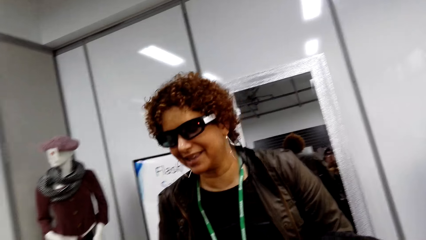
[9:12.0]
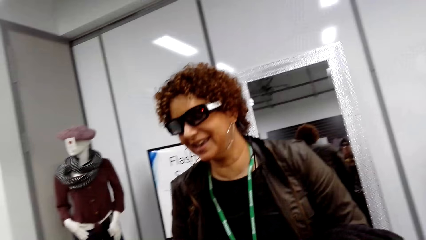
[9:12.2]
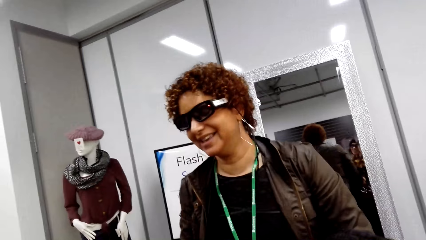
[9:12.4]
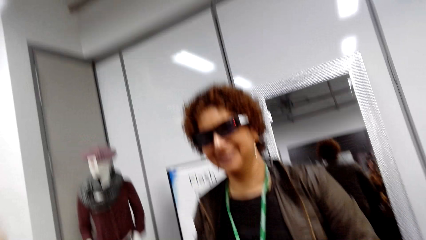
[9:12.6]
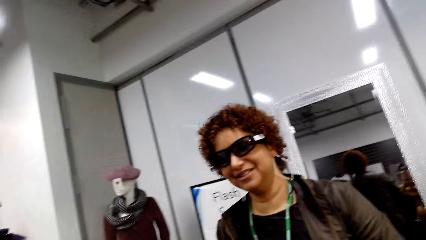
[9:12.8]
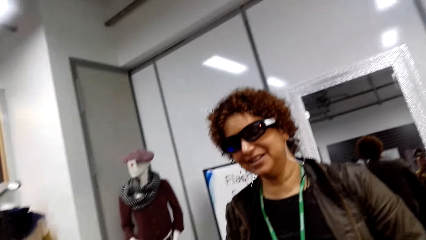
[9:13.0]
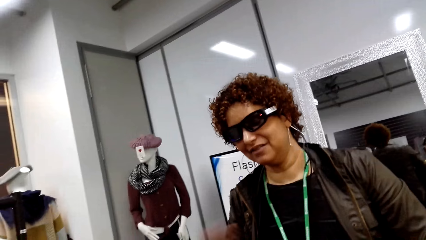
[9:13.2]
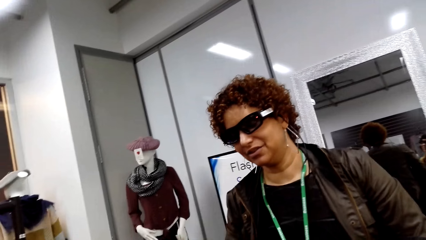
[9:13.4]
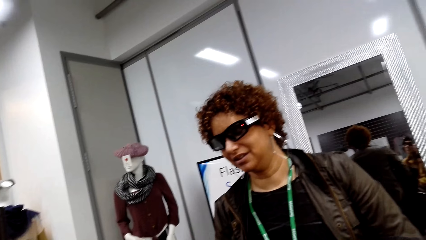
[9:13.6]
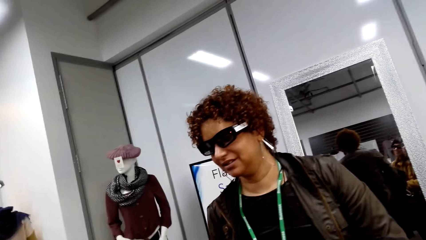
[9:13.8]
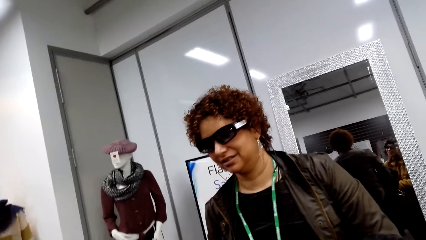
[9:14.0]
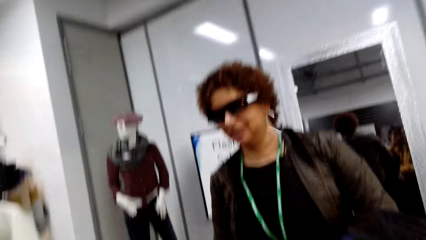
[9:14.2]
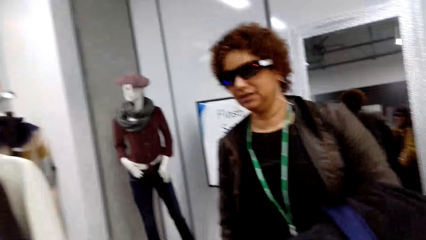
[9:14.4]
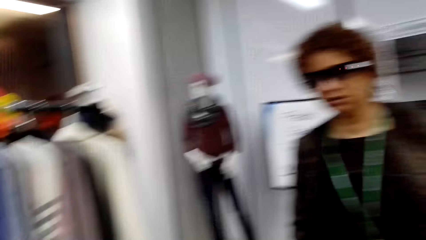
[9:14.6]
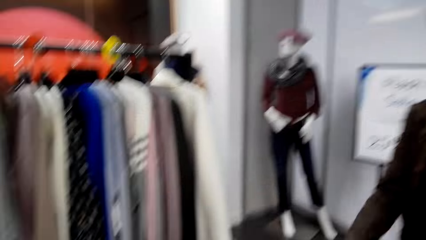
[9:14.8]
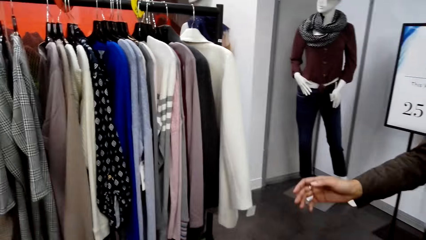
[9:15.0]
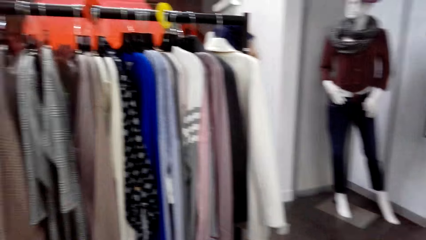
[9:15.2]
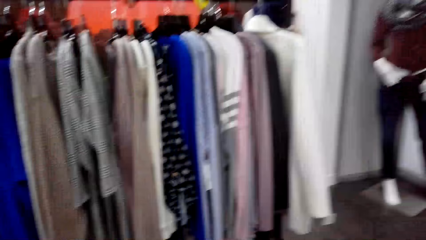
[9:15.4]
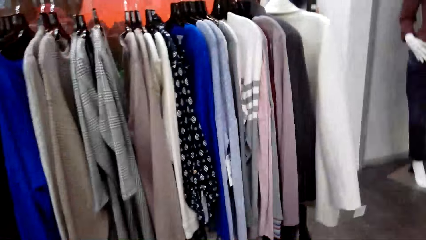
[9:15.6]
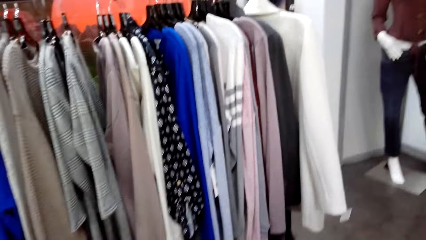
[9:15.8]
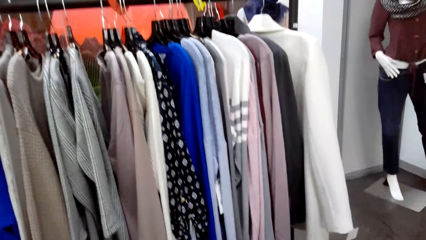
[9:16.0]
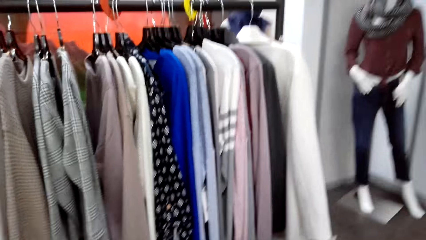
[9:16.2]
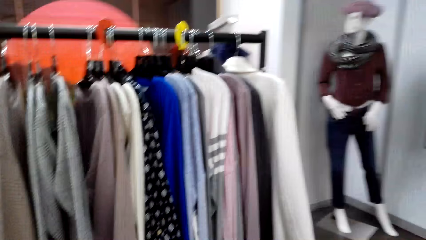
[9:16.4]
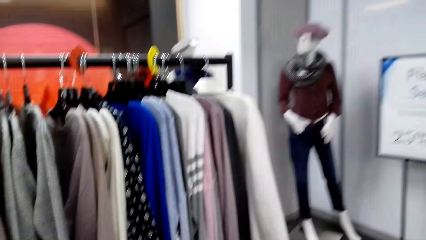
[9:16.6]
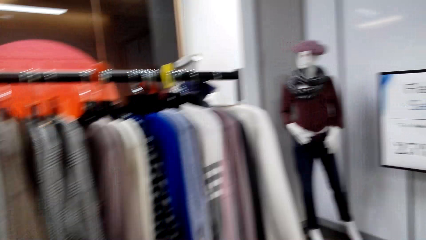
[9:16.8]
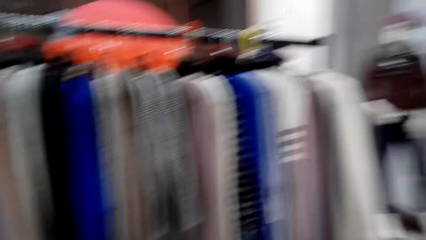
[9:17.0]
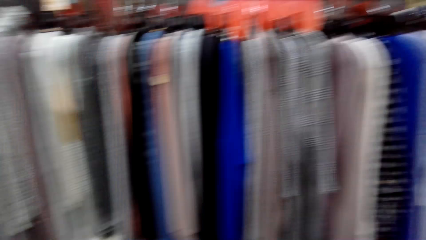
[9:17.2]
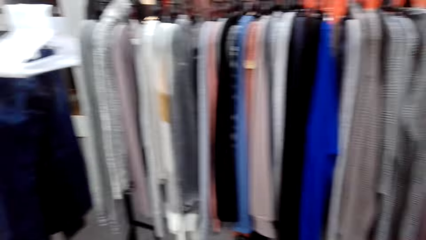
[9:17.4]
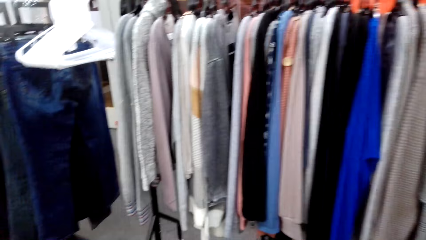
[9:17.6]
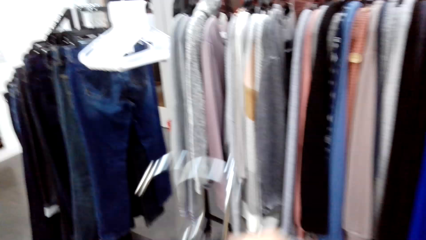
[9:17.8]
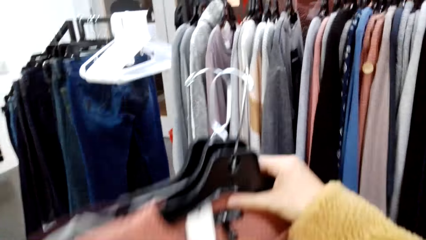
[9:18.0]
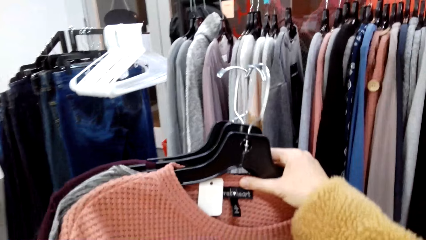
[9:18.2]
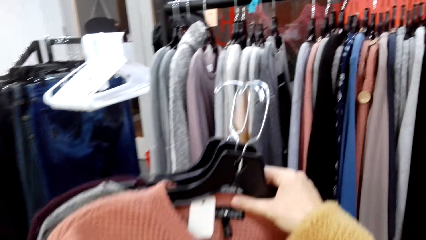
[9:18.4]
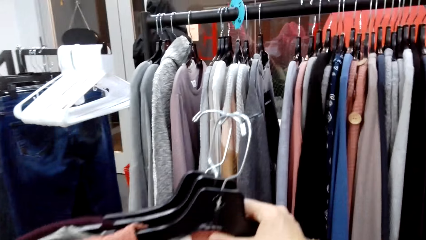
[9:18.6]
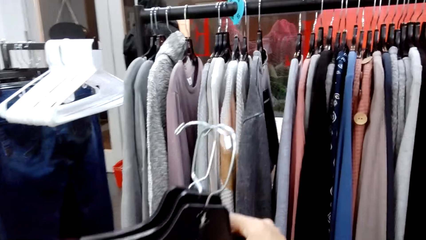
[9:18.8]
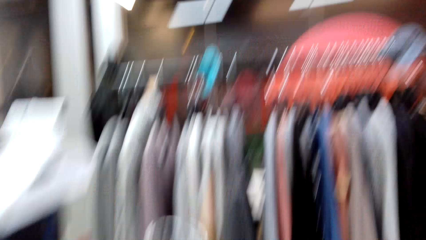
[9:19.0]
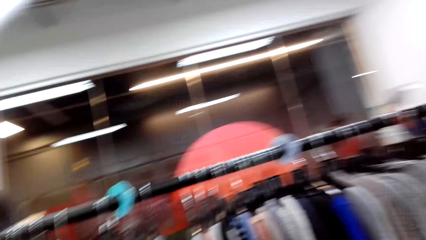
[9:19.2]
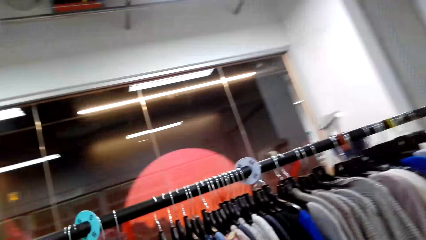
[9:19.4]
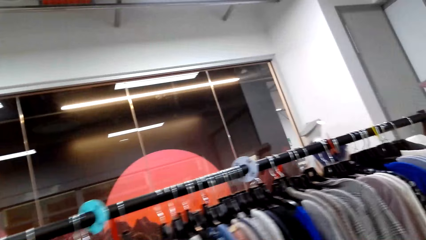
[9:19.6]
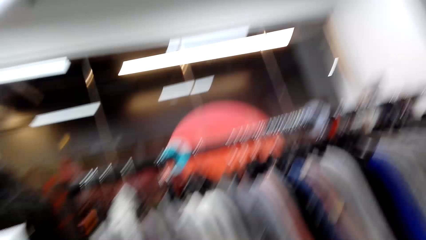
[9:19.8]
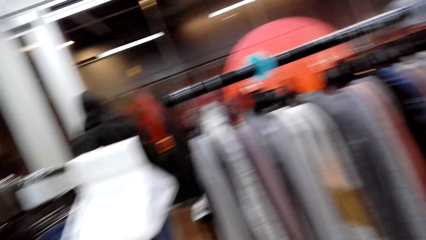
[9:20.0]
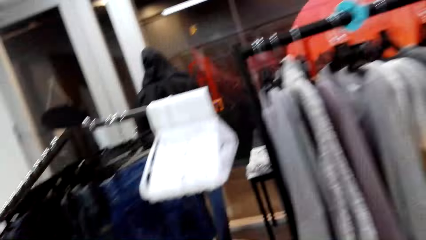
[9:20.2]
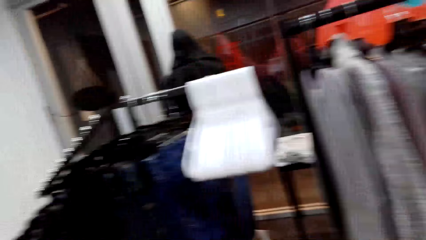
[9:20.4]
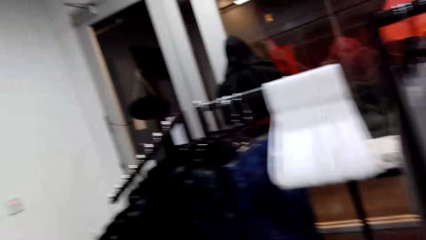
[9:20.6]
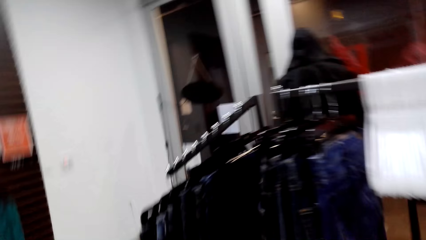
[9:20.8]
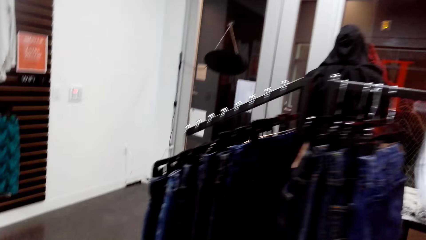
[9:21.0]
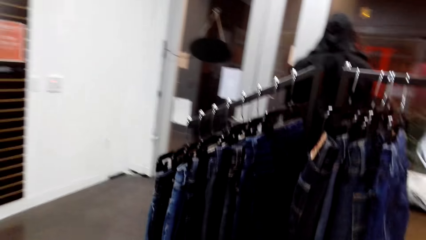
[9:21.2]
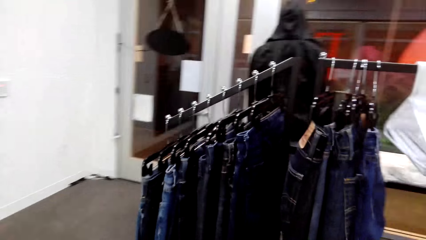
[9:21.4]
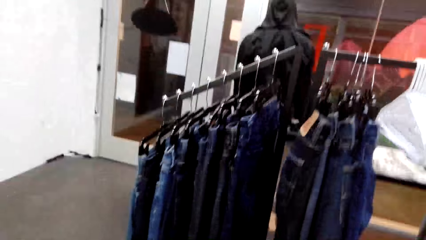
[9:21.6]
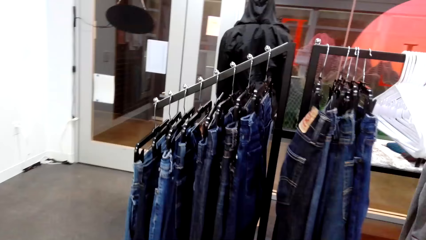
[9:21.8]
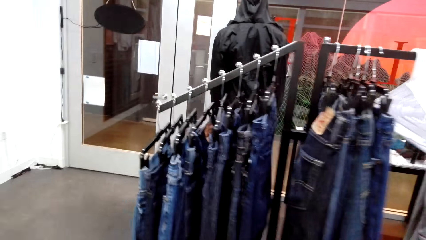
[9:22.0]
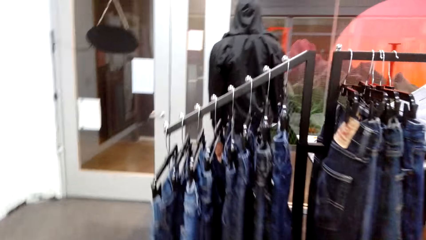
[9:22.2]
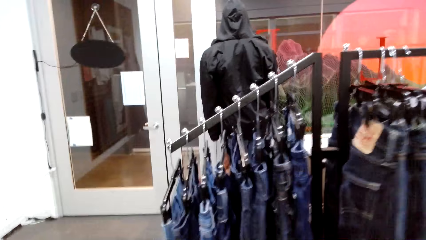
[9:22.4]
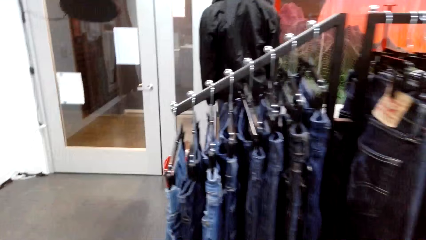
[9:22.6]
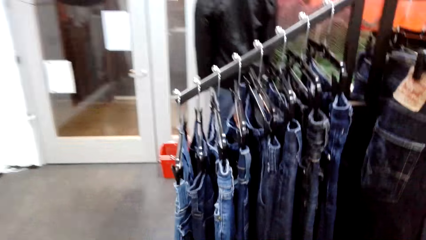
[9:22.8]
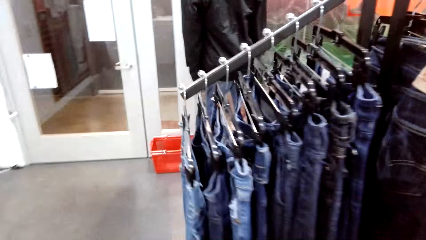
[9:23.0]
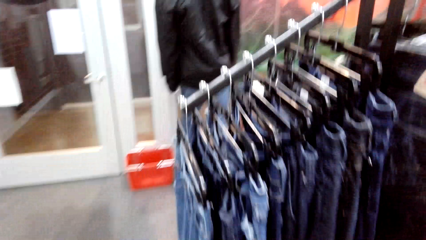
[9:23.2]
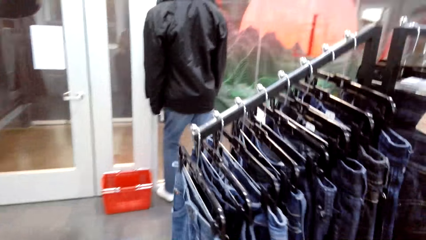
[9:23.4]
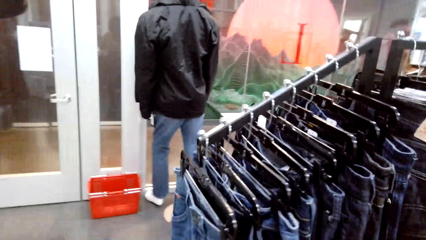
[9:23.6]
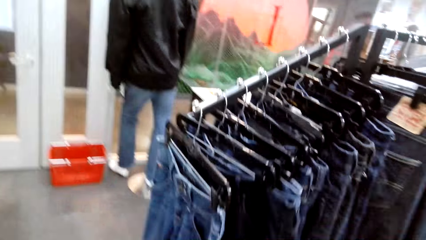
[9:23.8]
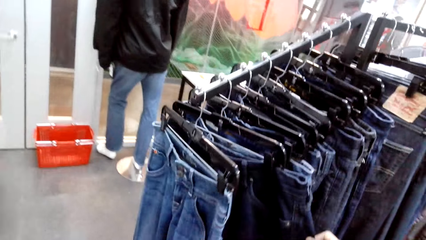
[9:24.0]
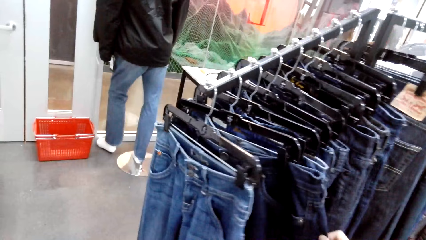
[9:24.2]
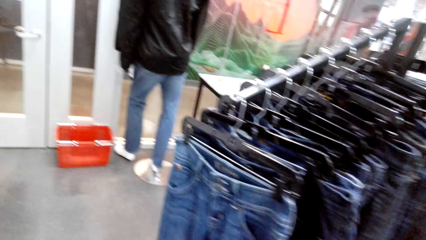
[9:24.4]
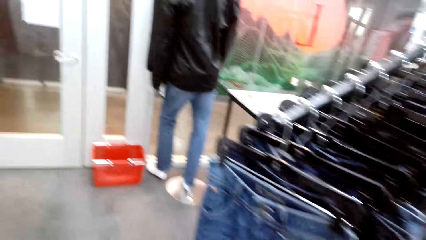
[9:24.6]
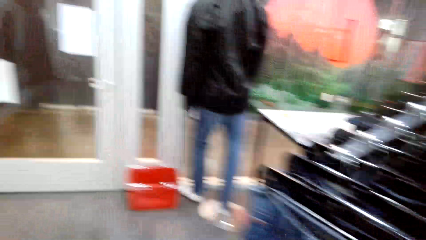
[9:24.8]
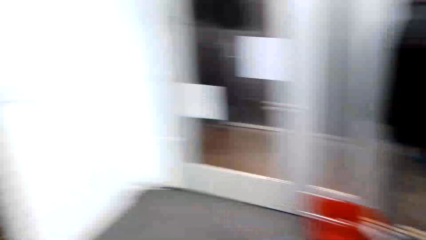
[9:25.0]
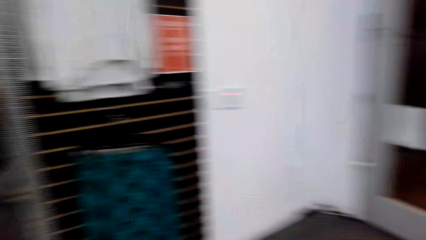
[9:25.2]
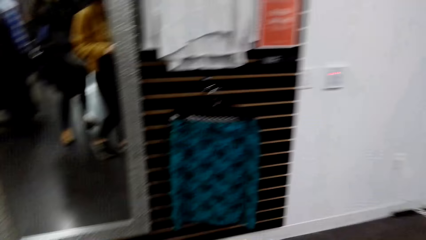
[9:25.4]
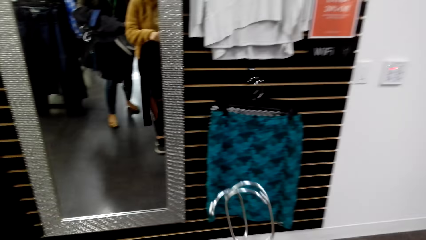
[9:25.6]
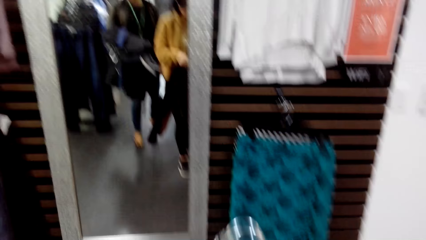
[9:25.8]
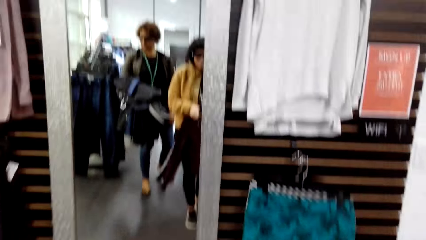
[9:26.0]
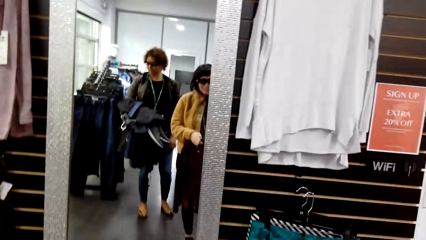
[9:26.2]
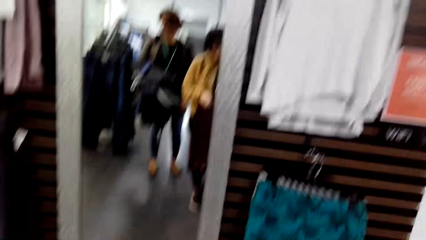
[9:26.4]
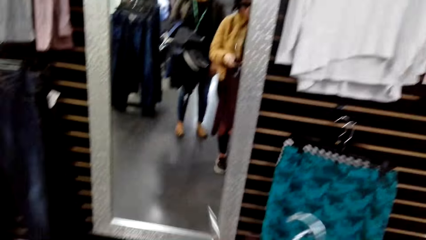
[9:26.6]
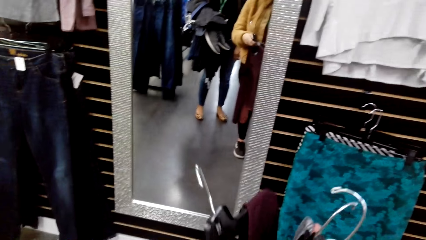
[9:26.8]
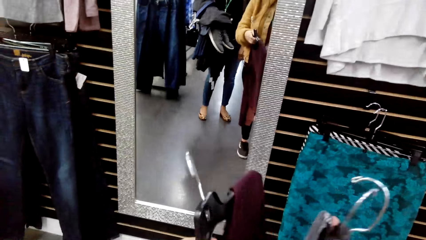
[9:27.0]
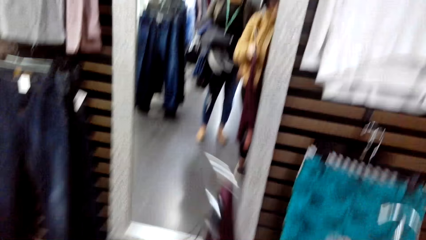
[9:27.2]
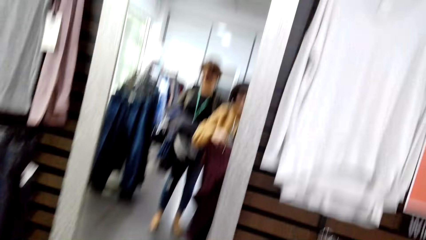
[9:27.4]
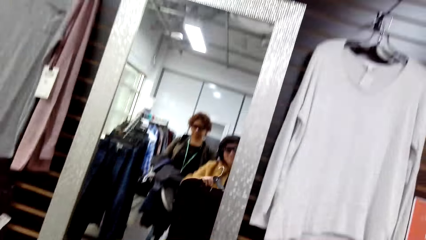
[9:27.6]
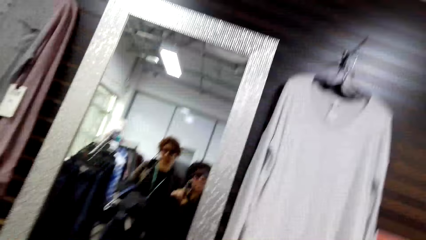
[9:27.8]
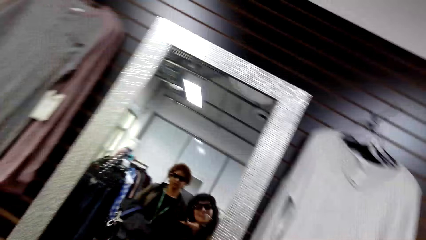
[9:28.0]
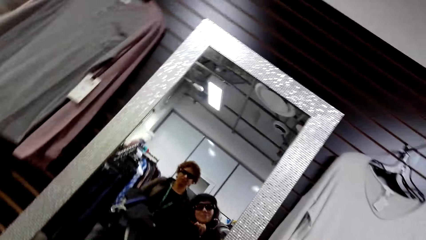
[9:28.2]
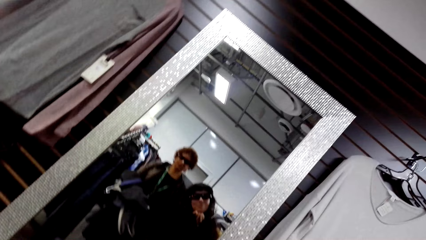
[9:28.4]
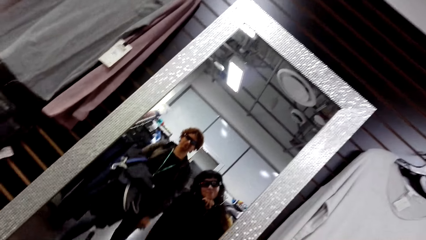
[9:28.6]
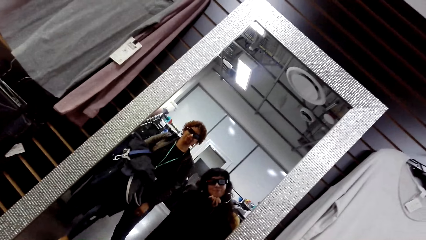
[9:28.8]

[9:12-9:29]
A woman stretches her hand. The camera wearer looks at the clothes. They hold the clothes. They walk around the boutique and look at the mirror.
